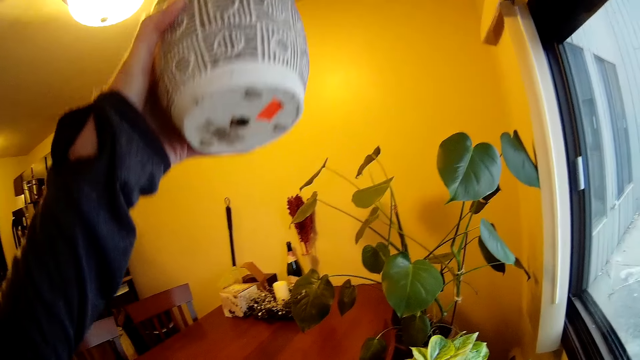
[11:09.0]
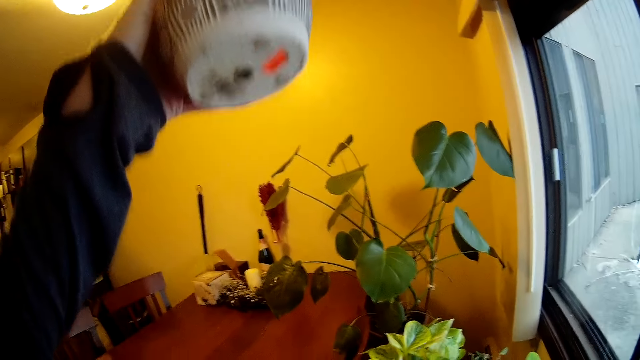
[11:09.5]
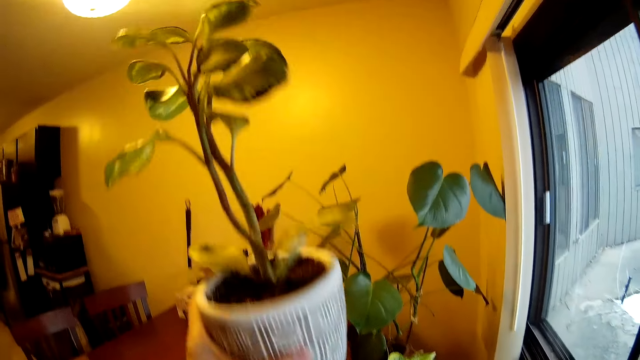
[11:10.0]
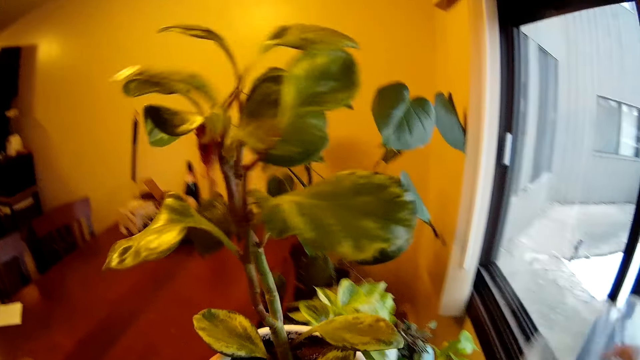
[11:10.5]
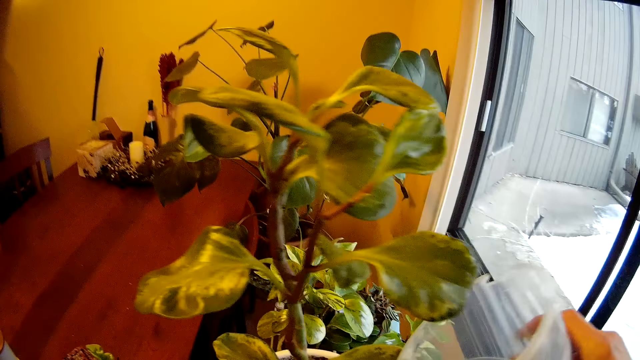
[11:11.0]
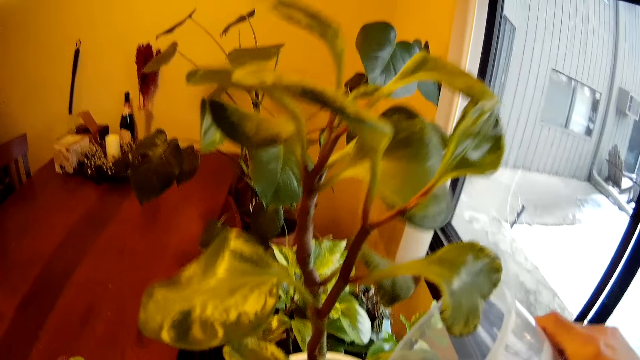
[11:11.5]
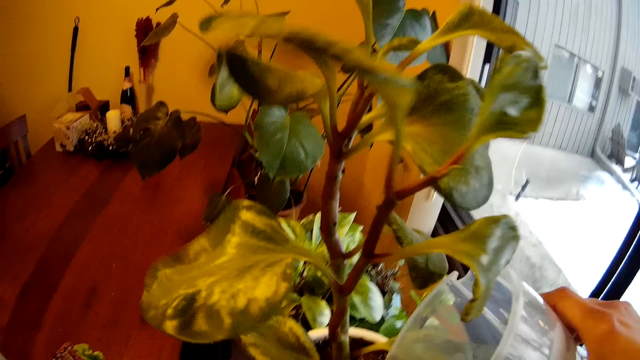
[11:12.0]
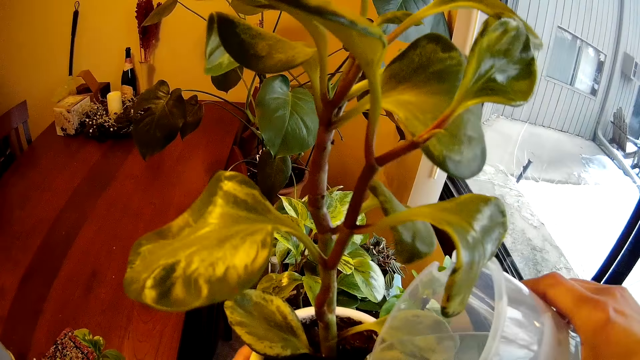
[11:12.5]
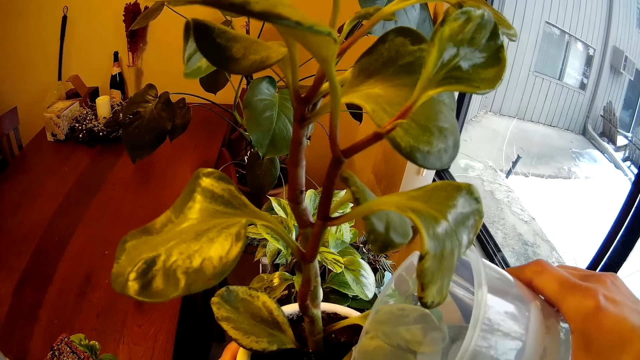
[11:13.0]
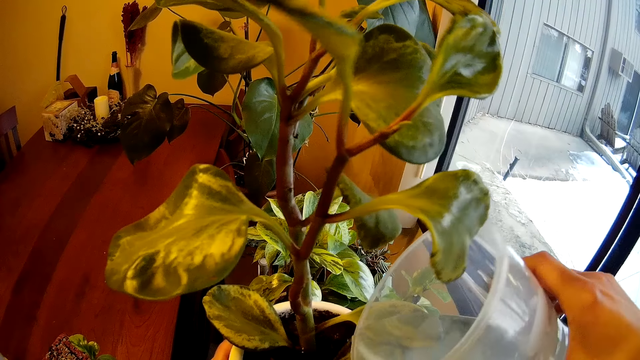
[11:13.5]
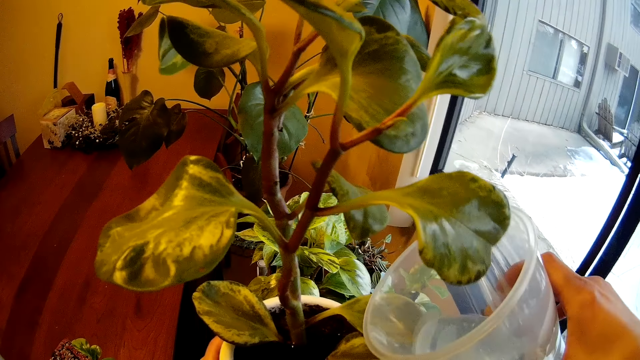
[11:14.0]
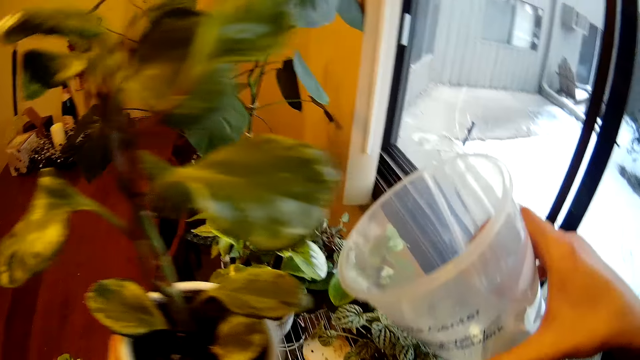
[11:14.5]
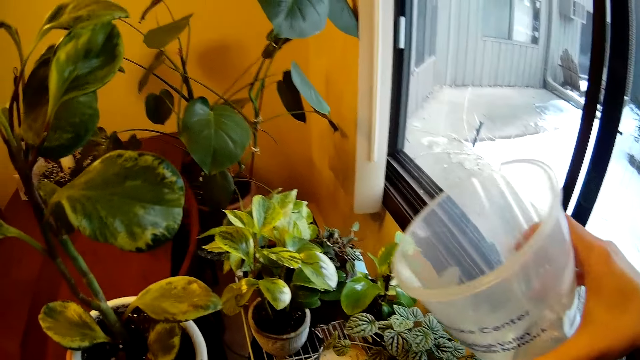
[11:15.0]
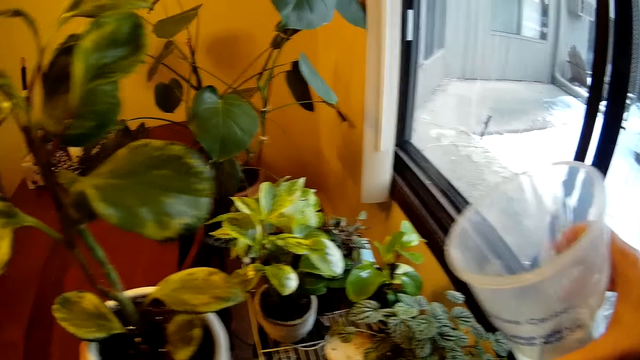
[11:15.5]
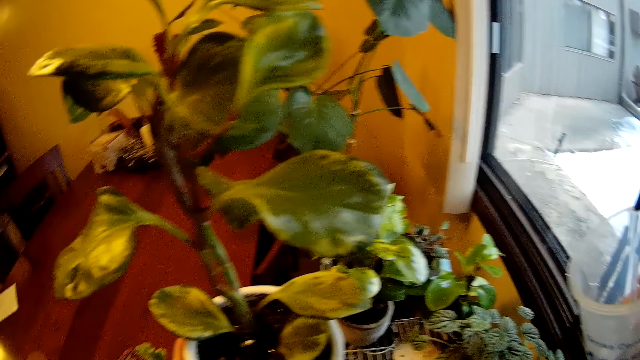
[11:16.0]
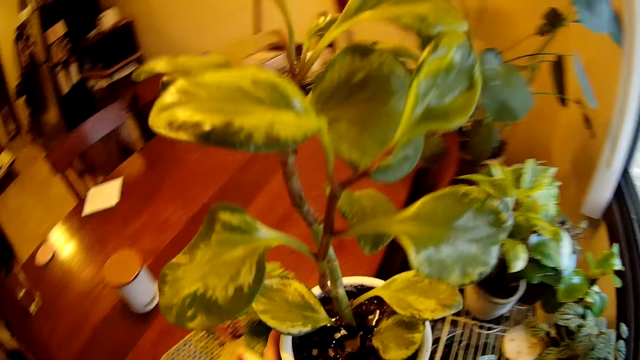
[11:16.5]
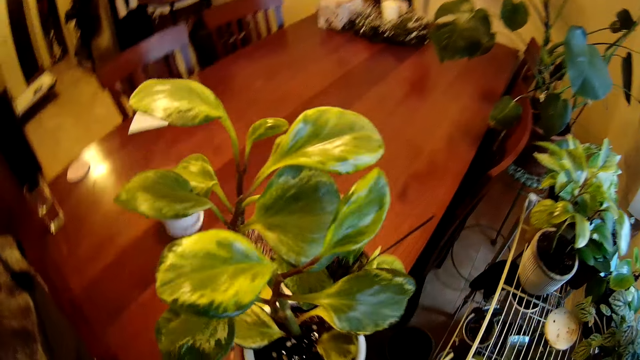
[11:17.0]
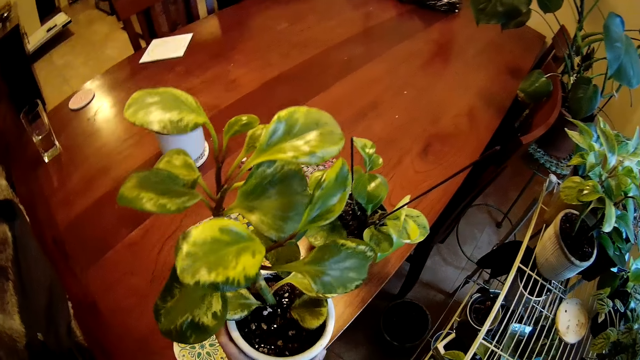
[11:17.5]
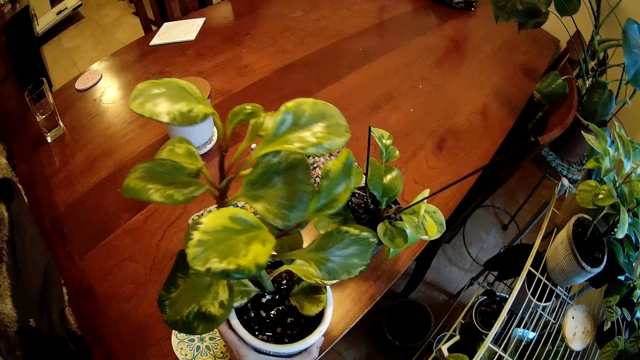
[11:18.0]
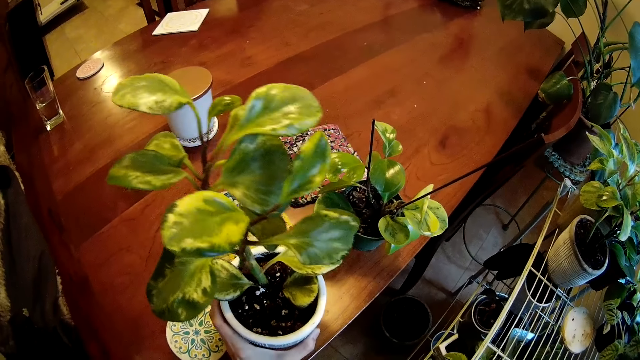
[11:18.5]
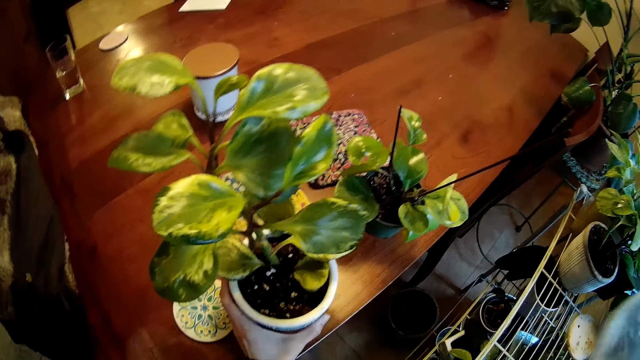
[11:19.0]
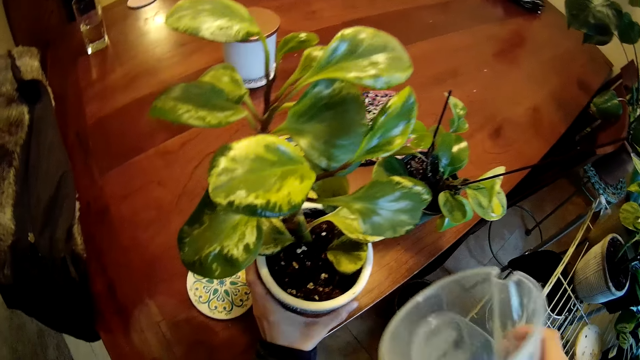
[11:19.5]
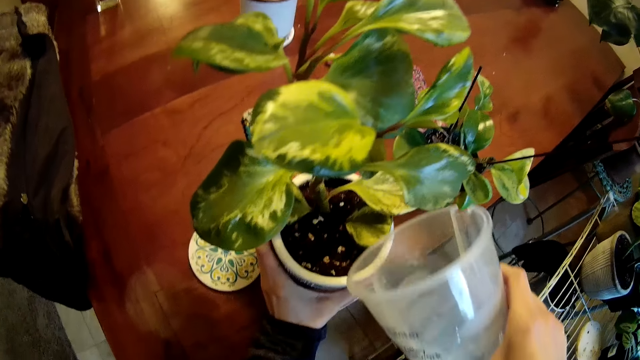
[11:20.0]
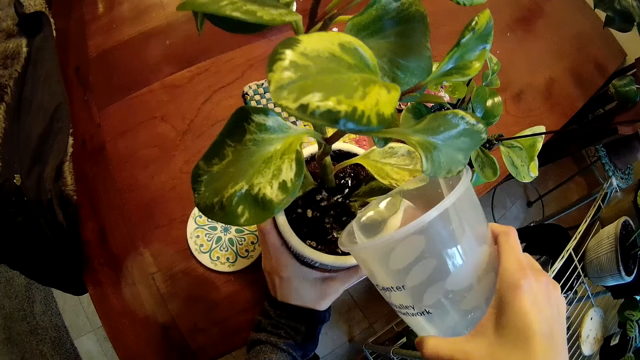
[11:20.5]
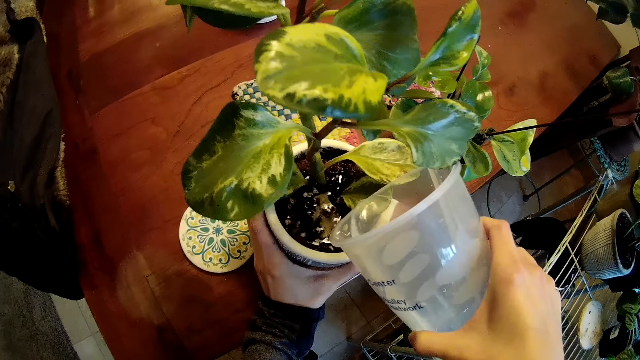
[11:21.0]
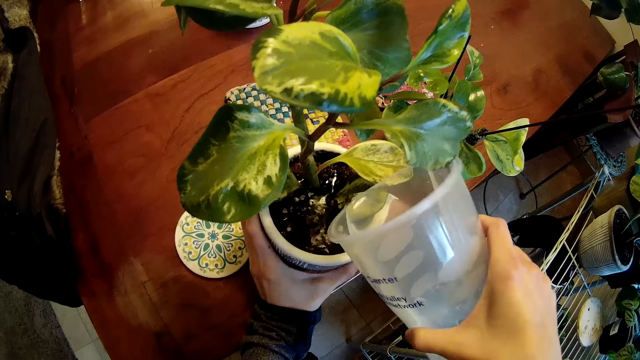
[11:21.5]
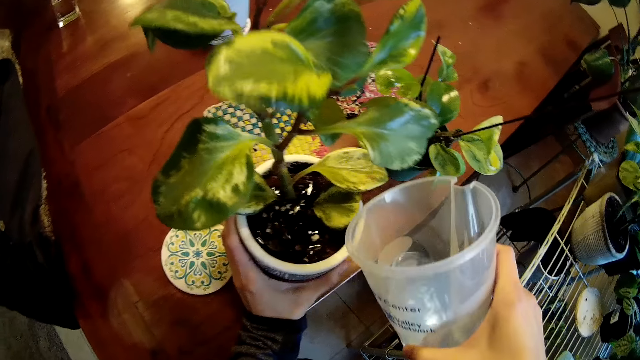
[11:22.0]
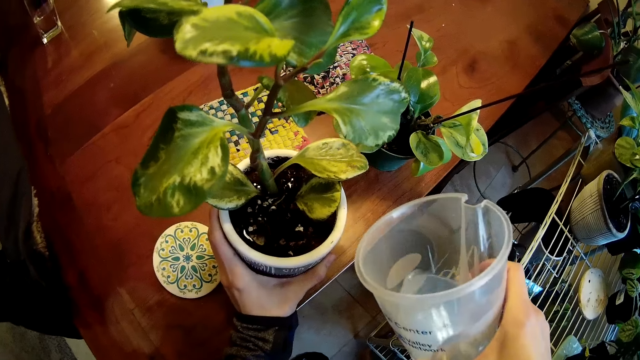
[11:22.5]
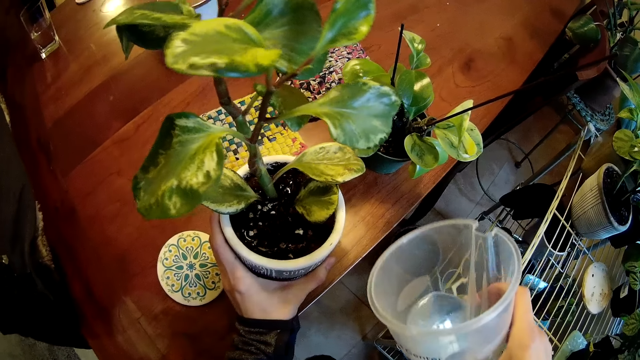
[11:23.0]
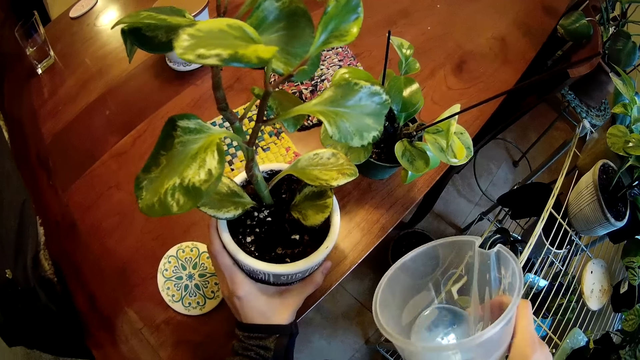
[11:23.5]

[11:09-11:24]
The camera wearer looks at the plant. She pours water from the cup in her right hand into the flower pot in her left hand. She puts the plant on the table. She drops the flower pot in her left hand on the table in the kitchen. She pours water from the cup in her right hand into the flower pot on the table in the kitchen.

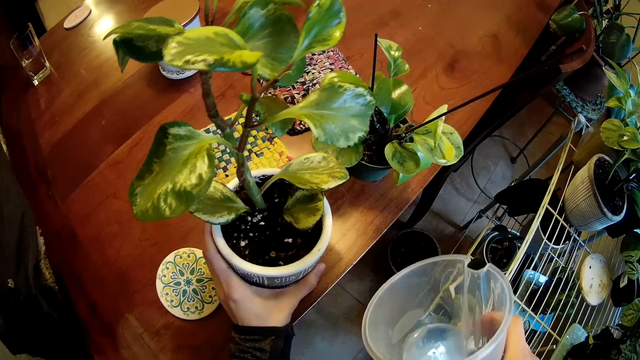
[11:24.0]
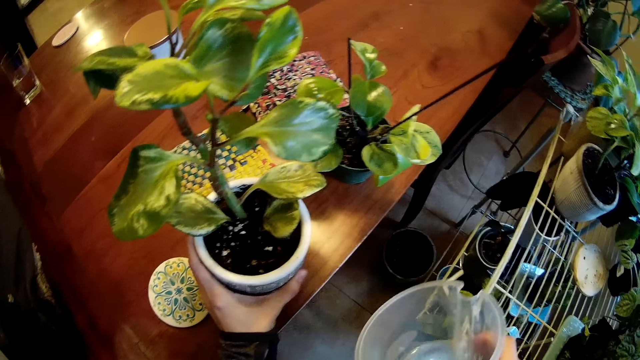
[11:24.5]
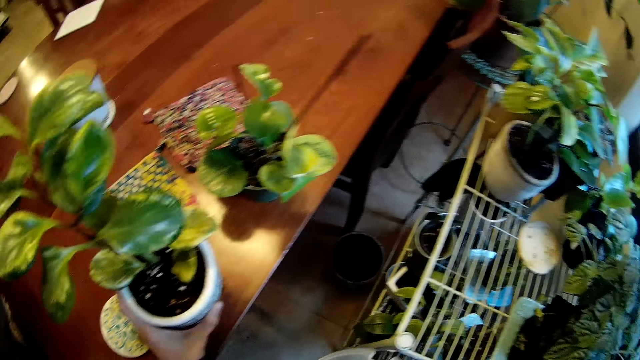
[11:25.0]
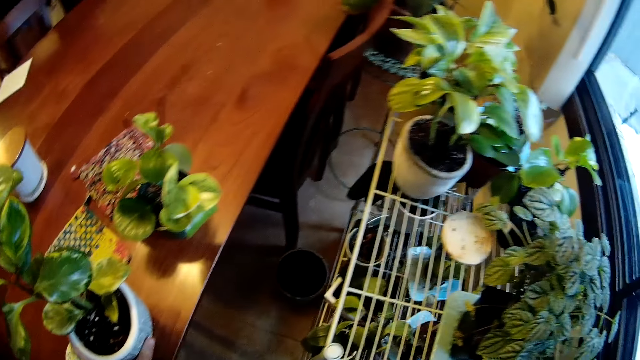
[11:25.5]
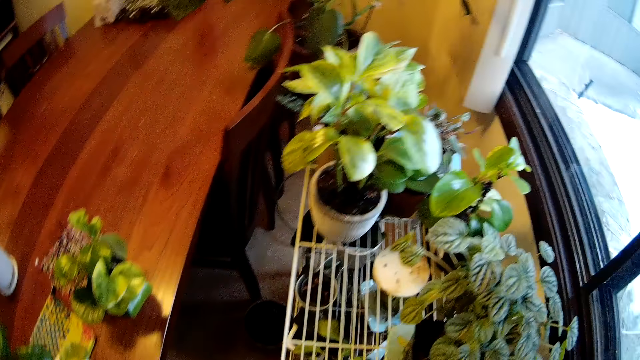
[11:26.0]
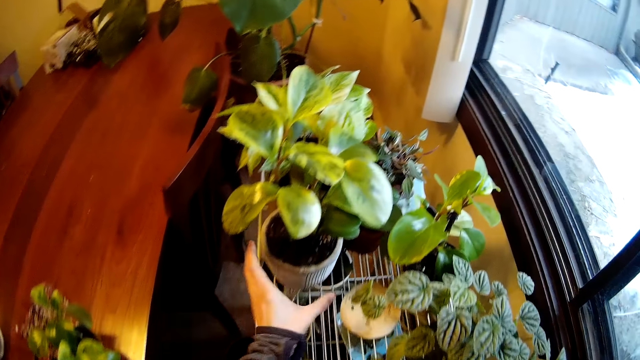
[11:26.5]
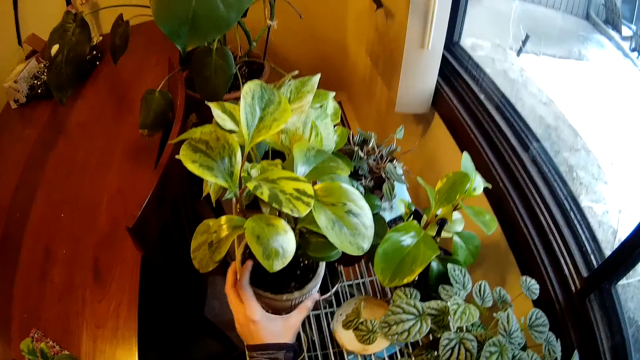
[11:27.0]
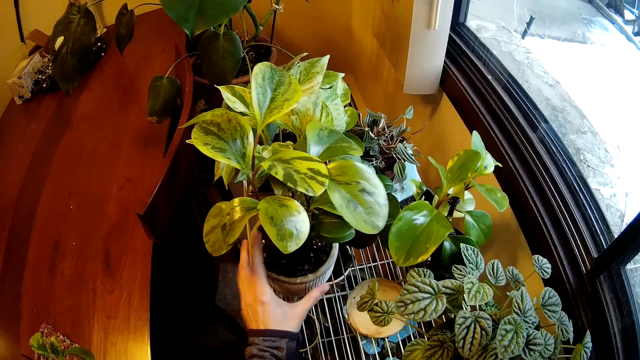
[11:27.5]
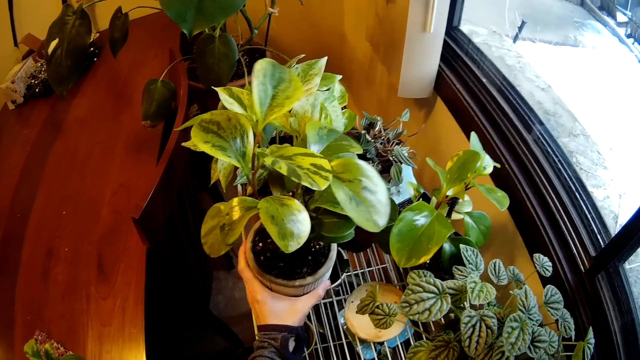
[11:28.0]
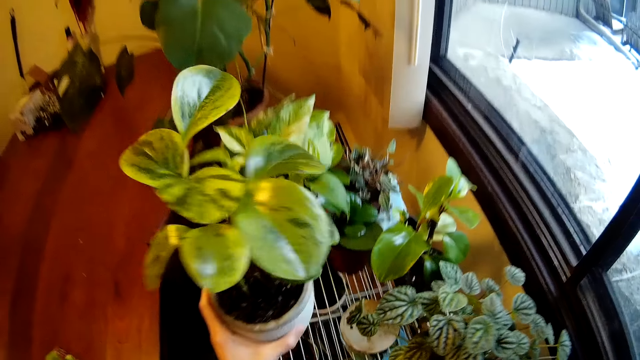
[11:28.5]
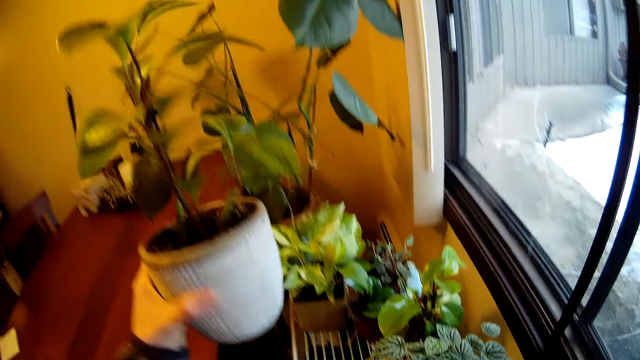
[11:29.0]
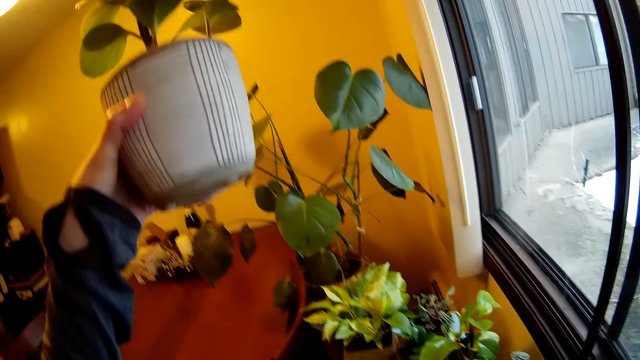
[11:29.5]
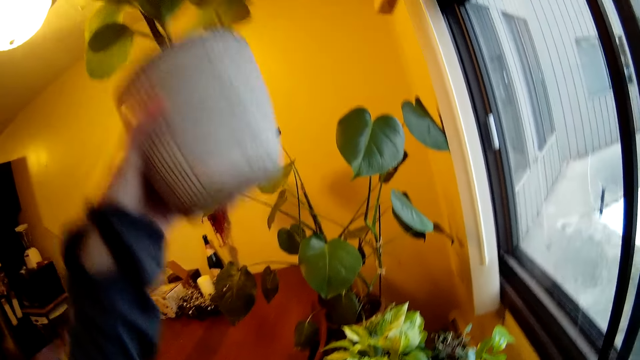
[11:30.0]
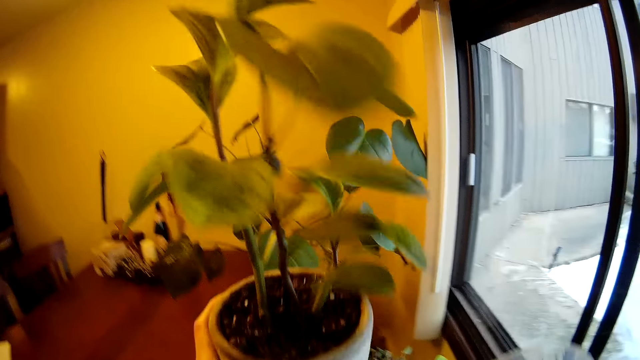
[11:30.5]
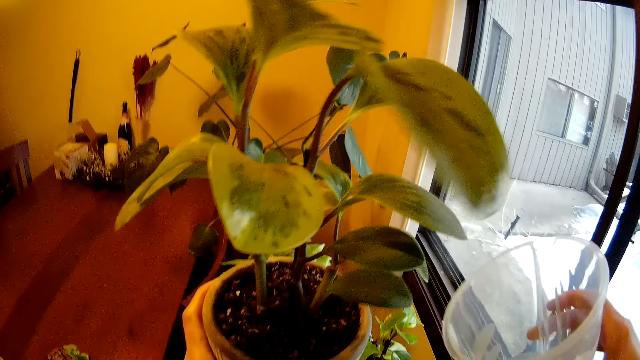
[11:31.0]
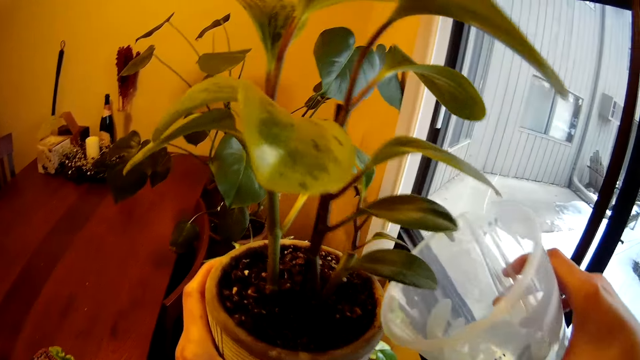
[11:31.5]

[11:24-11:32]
The camera wearer touches a flower pot on the rack with her left hand. She picks the flower pot from the rack with her left hand. She looks at the plant.
